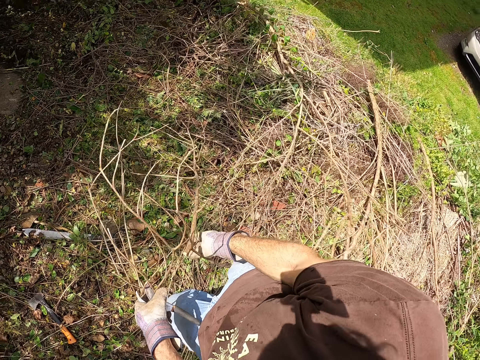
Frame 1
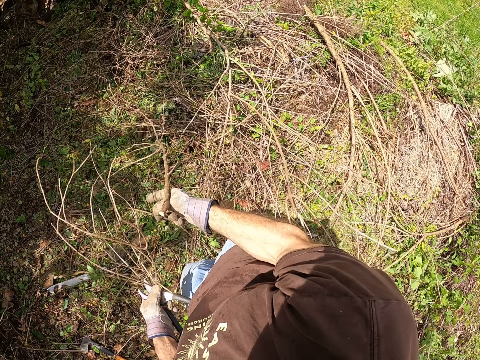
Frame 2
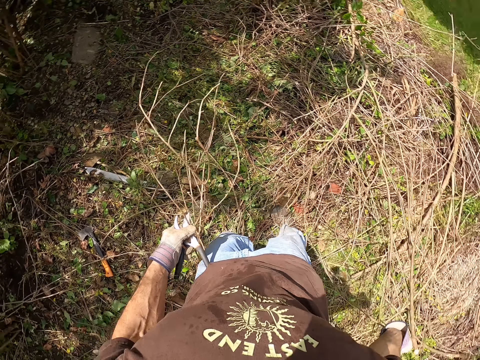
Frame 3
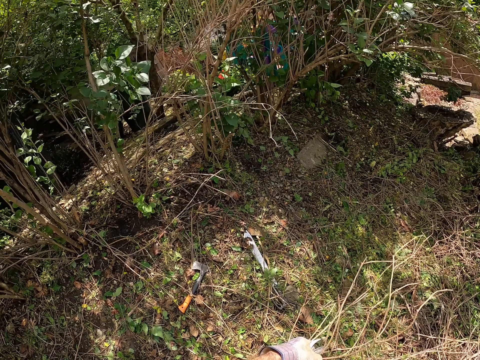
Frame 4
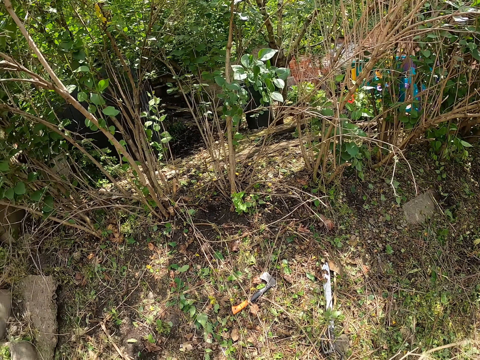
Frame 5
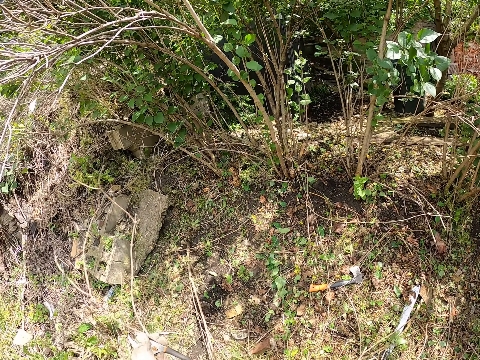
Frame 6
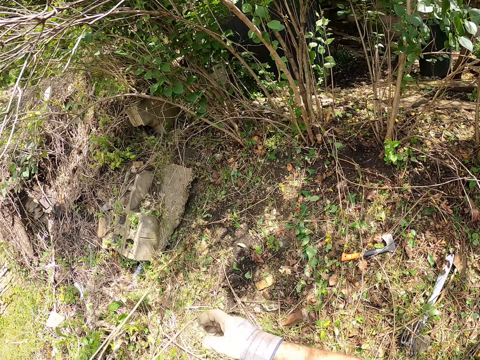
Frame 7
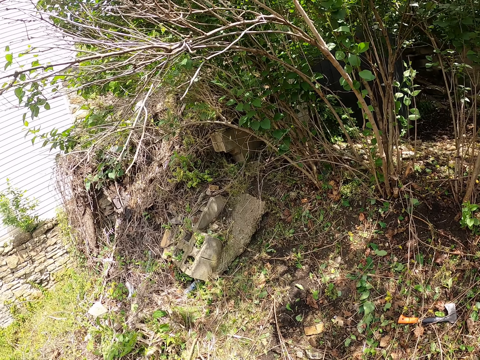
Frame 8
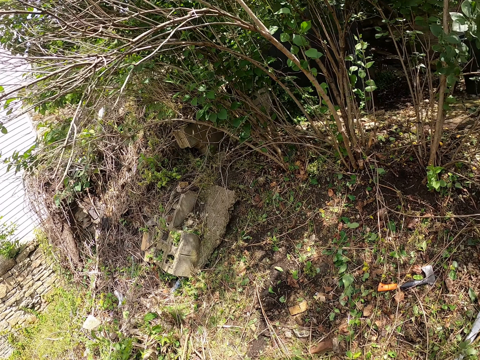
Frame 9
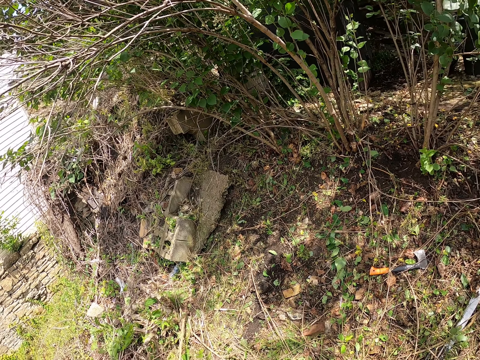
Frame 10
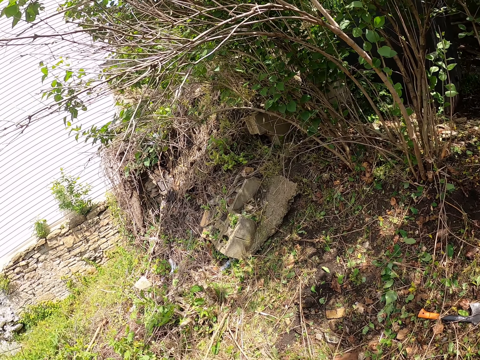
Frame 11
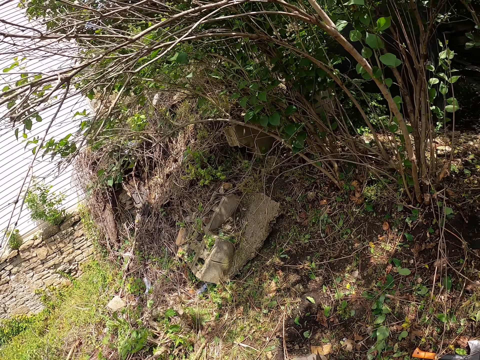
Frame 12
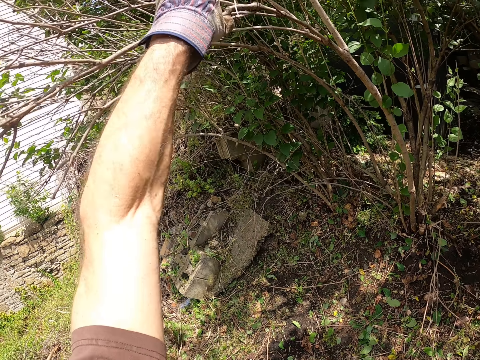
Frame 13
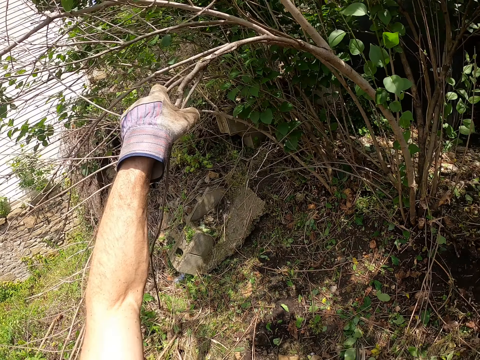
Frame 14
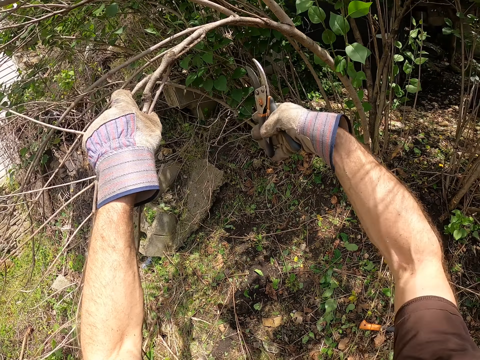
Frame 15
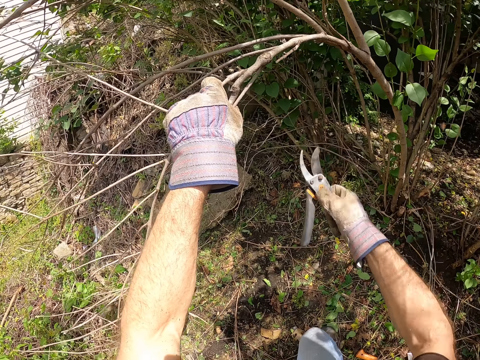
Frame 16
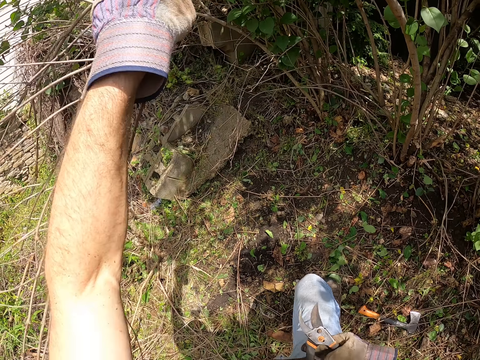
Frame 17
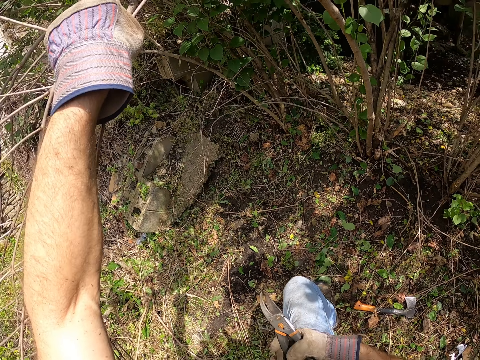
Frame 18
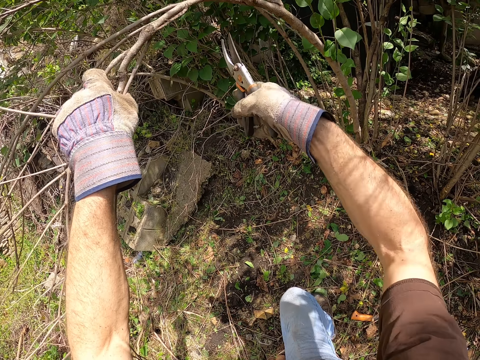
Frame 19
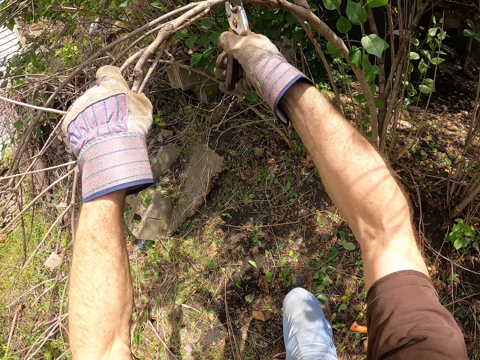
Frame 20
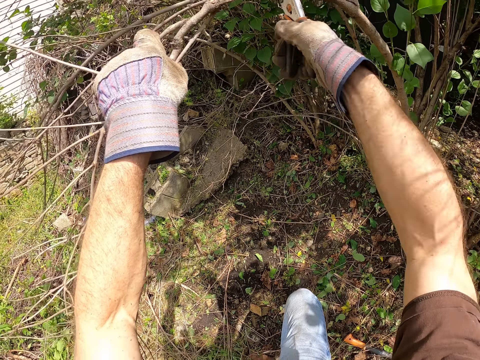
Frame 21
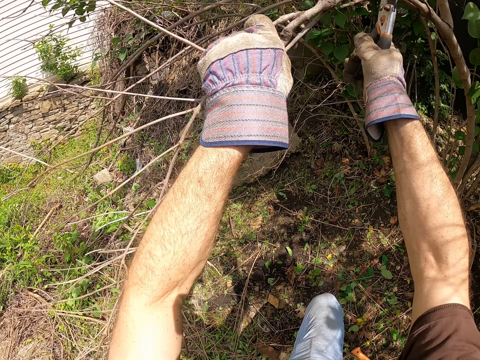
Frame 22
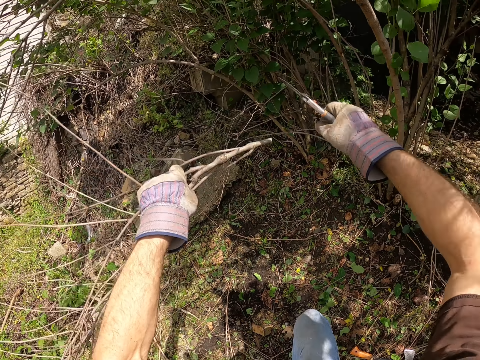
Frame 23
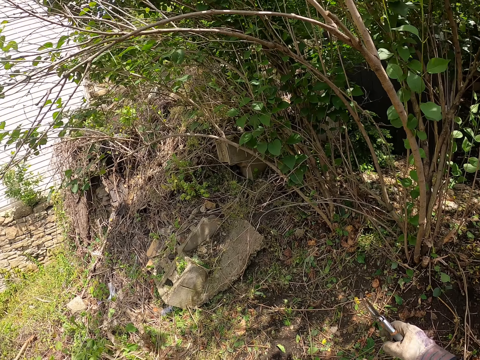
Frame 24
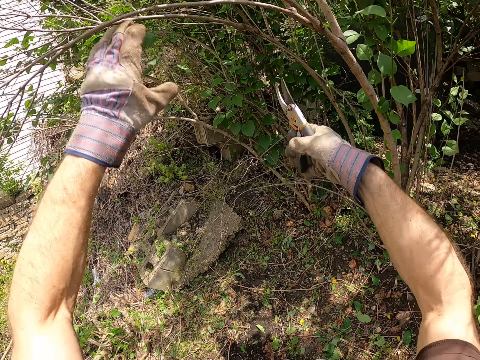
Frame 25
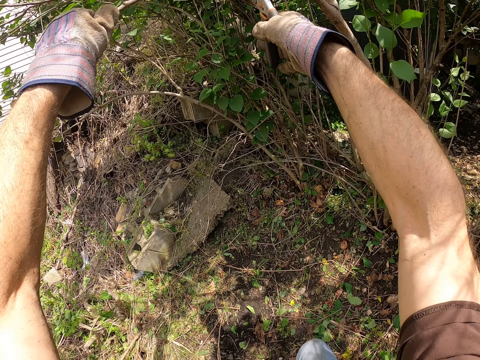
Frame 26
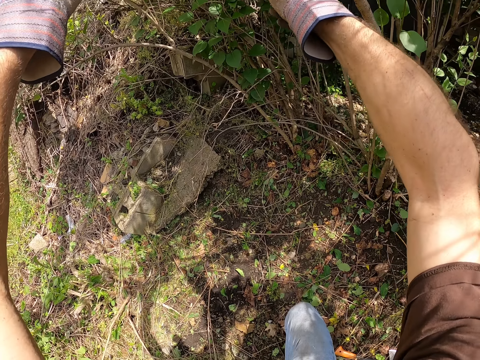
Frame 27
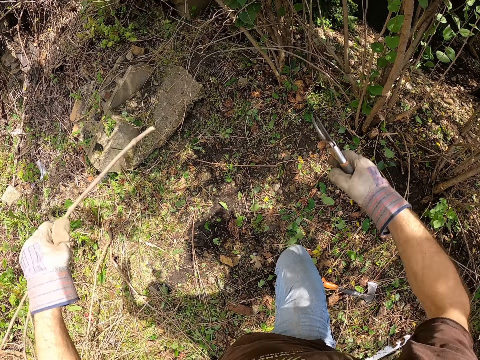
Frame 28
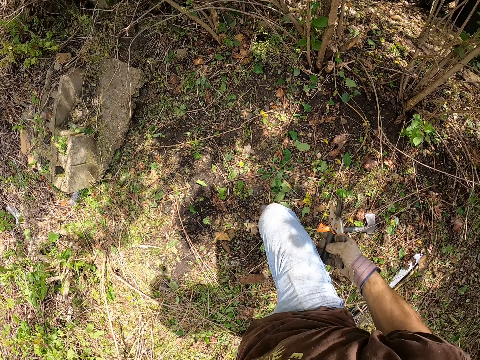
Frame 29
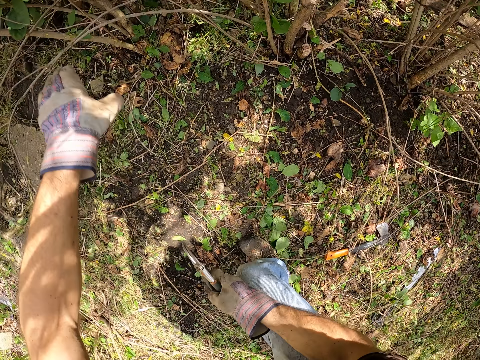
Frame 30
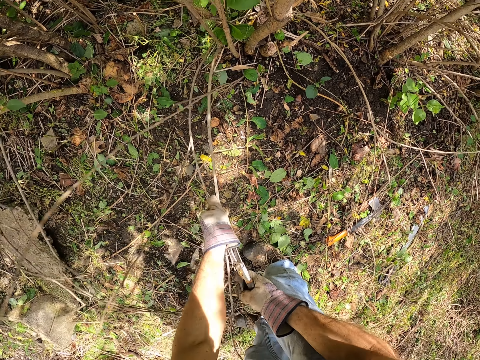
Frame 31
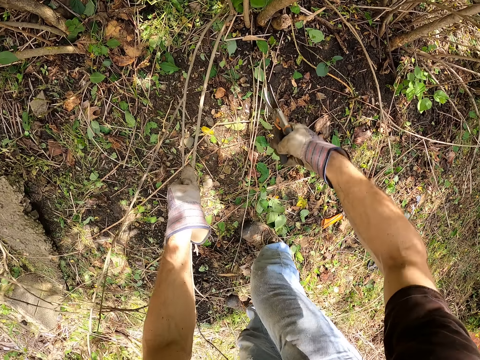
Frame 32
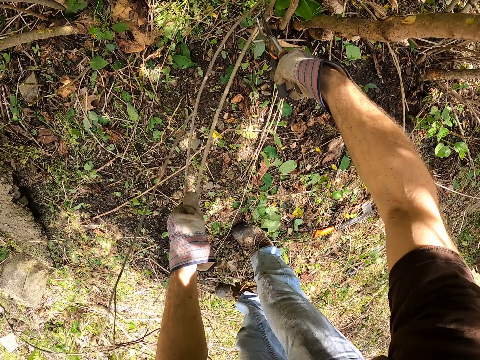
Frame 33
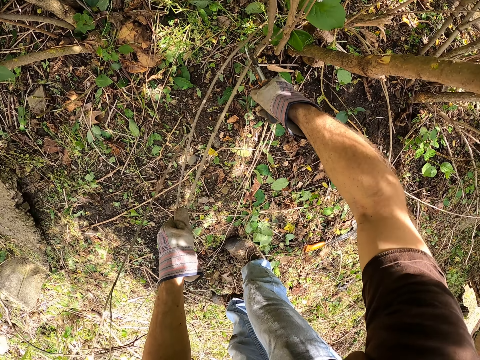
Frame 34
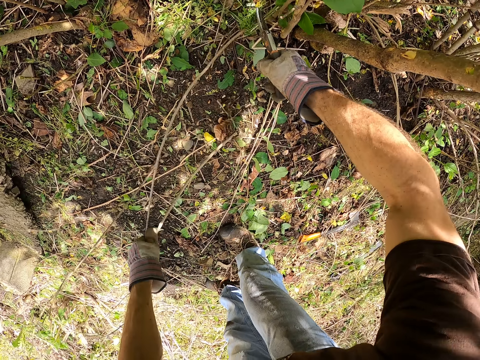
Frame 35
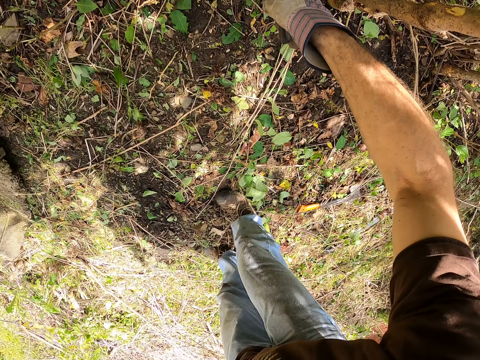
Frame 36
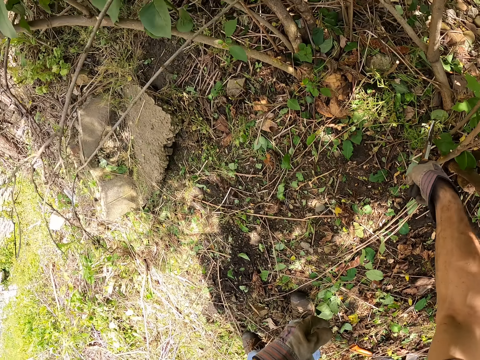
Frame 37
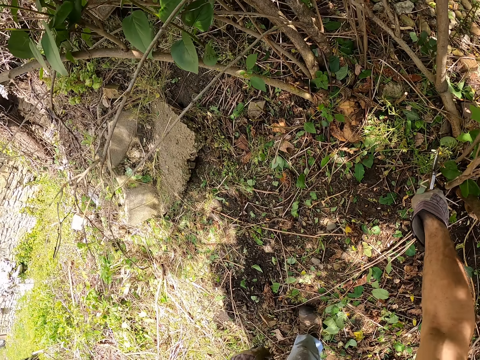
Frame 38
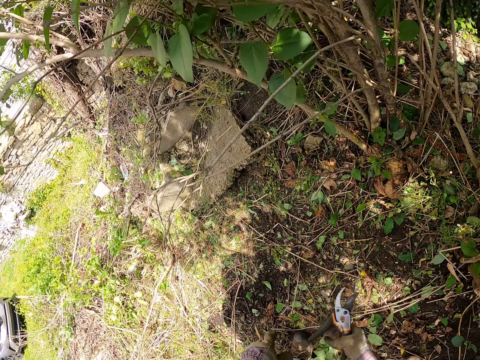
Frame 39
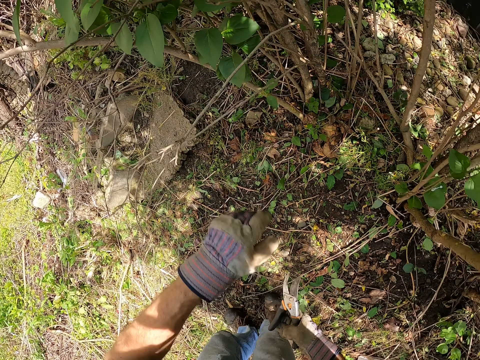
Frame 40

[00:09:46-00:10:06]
The camera wearer picks up another wood on the ground. He throws a dry stick to the ground with his hands. He shifts other woods on the ground. He holds a dry branch in the bush with his left hand. He stretches his hand with the pruner or plier to the branch. He stretches his hand back. He stretches his hand with the pruner to the branch. He cuts the dry branch with the plier with his right hand. He throws the dry branches to the ground with his left hand. He holds a second dry branch with his left hand. He cuts the second dry branch with the plier with his right hand. He drops the branch. He holds wood branches. He cuts dry undergrowth with his left hand and the plier in his right hand. He throws the branches. He cuts wood with the pruner. He moves his hand with the pruner off the wood.

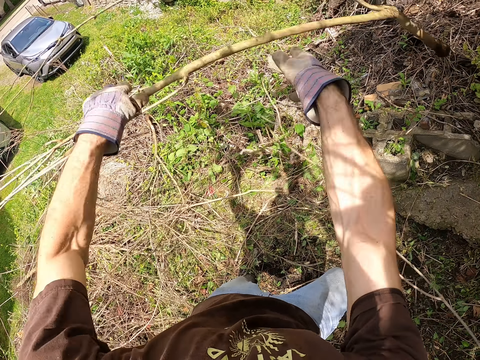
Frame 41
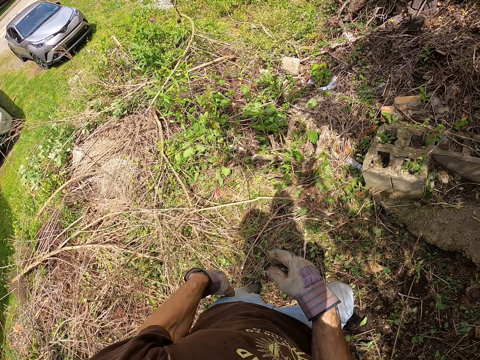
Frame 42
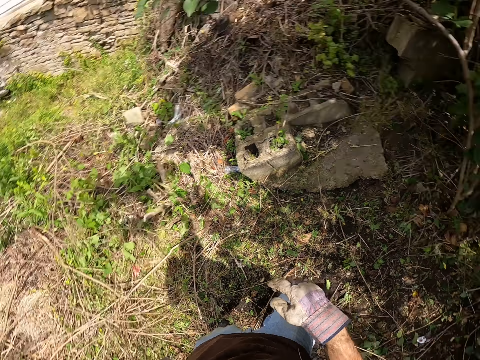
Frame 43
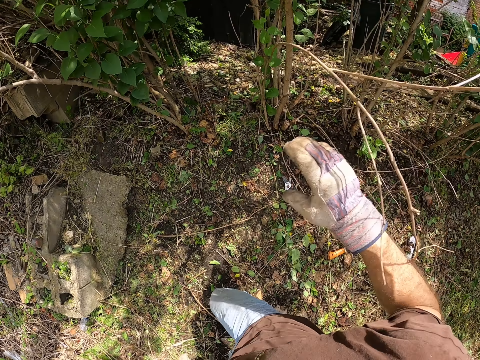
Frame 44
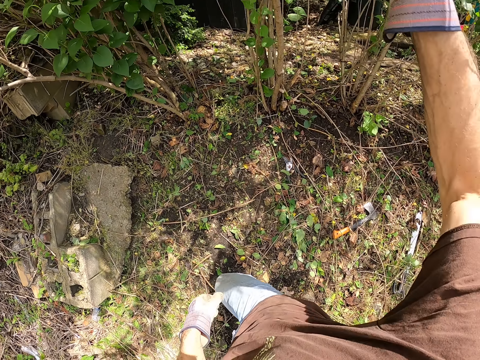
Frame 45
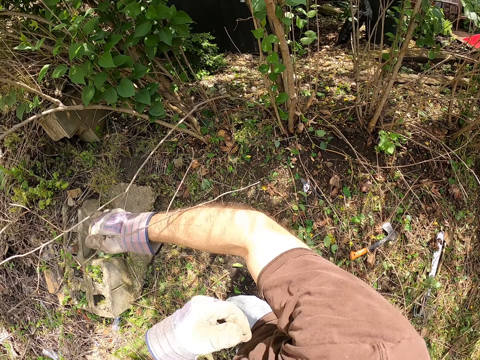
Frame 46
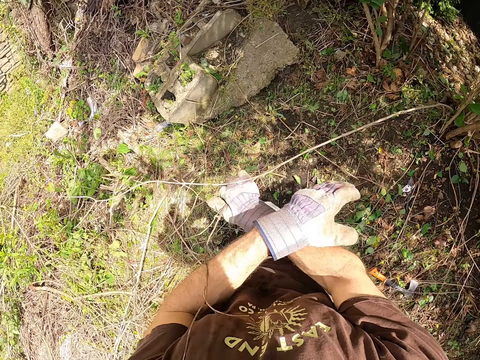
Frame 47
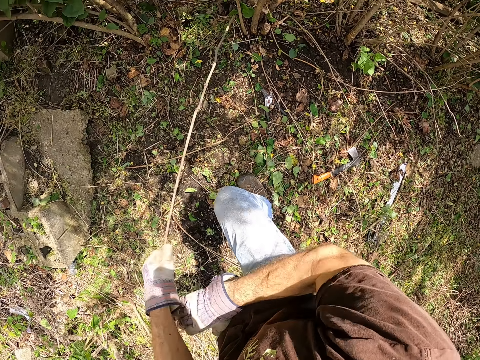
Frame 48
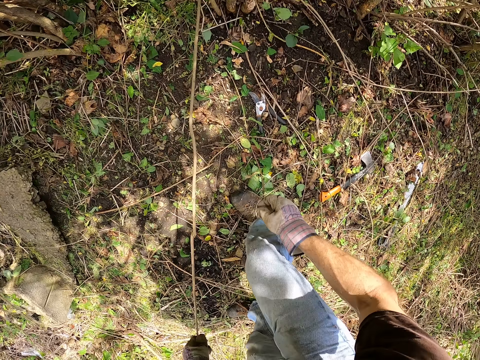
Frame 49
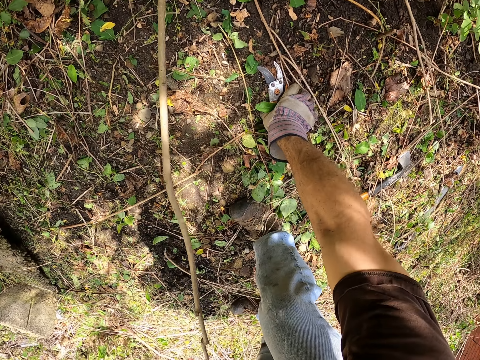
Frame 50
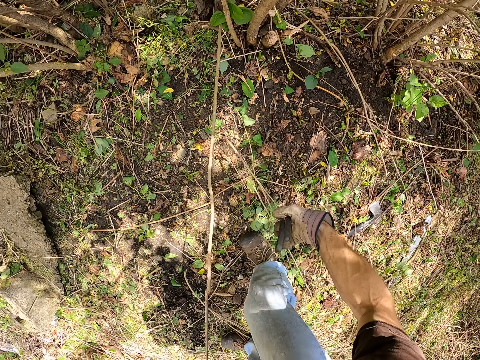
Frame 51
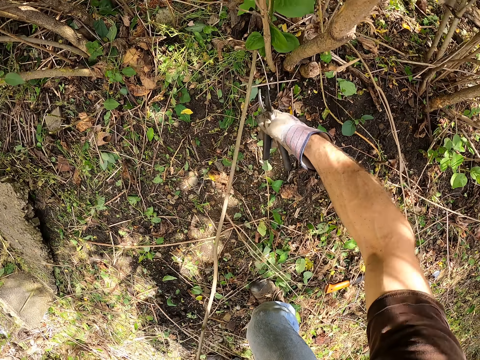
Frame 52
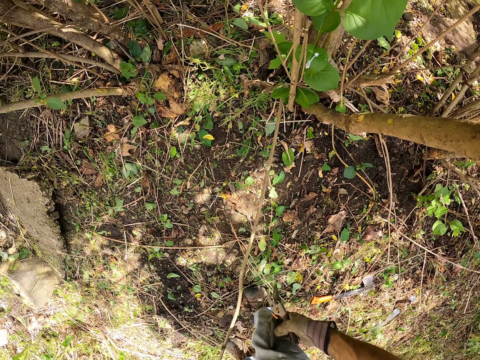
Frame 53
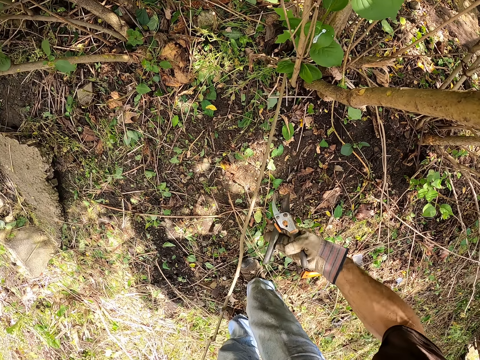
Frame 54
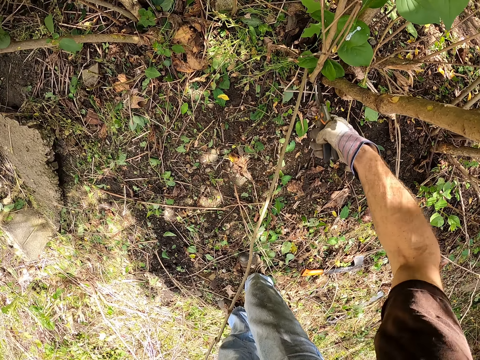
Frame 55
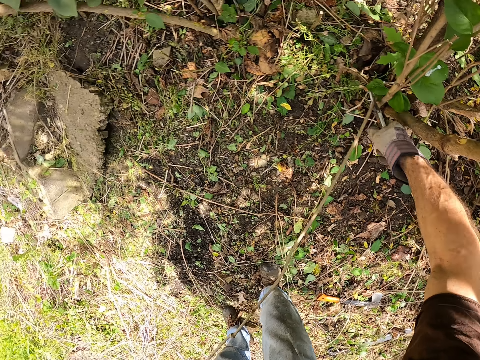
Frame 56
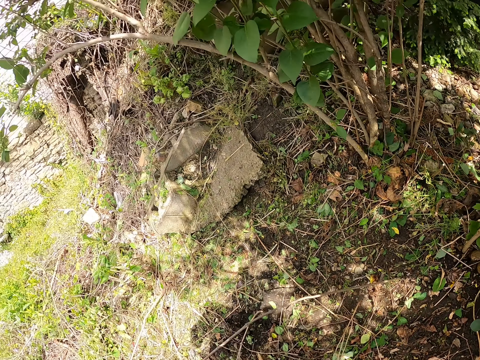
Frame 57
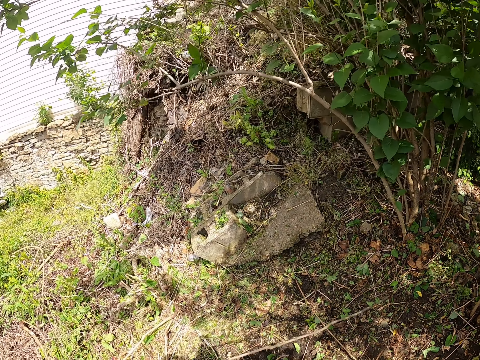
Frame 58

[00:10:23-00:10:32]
The camera wearer throws the dry branch on the floor with his hands. He bends hanging wood. He holds a thin stick with his right hand. He passes the thin stick to his left hand. He picks up the plier on the ground with his right hand. He cuts the thin stick with the plier in his right hand.
